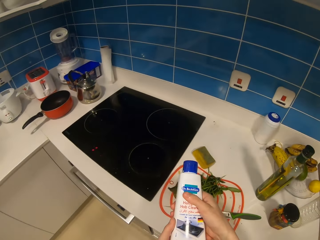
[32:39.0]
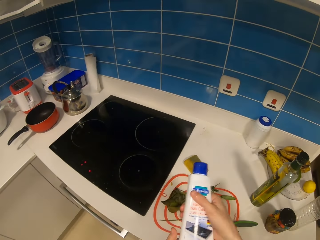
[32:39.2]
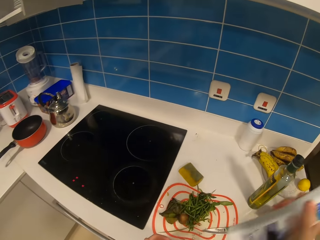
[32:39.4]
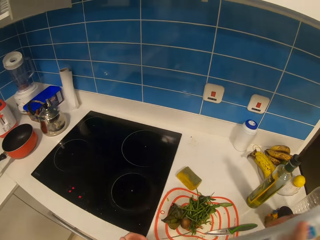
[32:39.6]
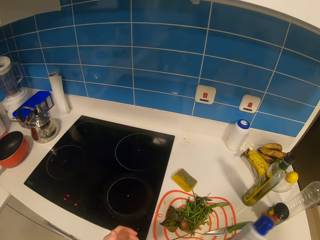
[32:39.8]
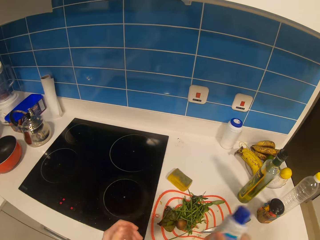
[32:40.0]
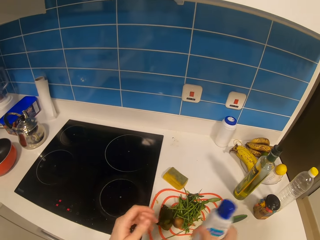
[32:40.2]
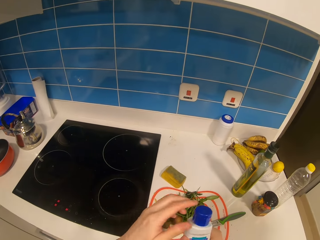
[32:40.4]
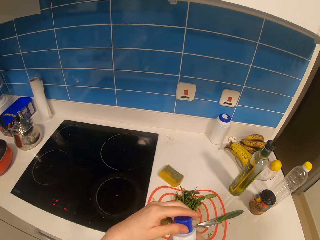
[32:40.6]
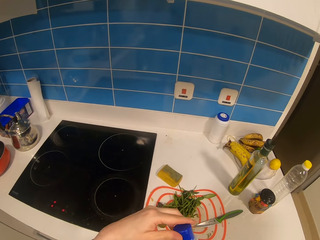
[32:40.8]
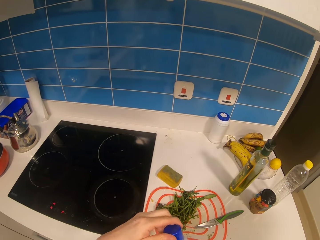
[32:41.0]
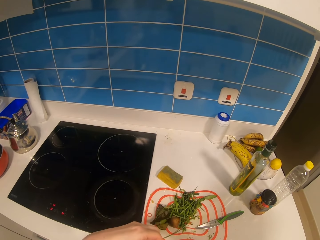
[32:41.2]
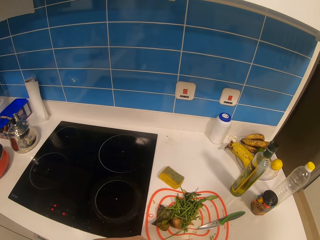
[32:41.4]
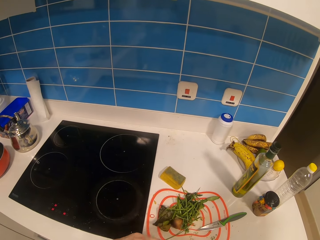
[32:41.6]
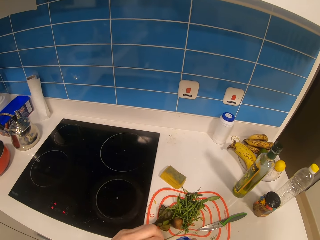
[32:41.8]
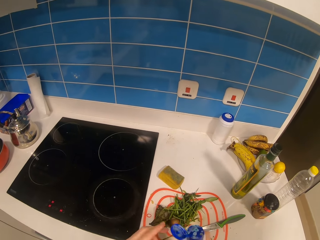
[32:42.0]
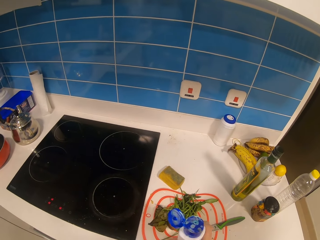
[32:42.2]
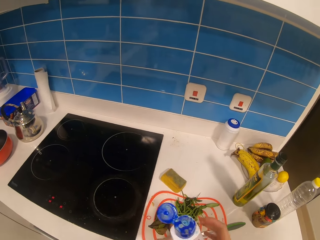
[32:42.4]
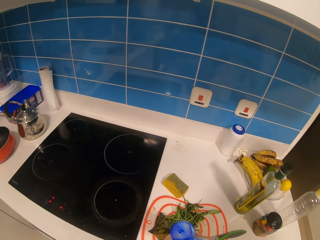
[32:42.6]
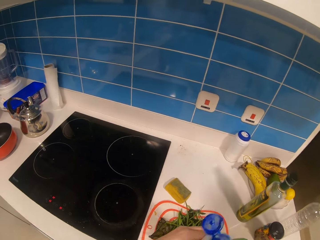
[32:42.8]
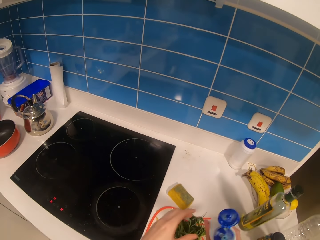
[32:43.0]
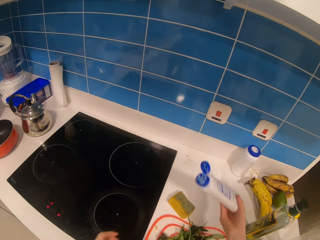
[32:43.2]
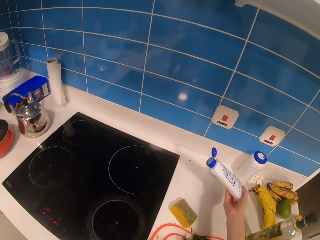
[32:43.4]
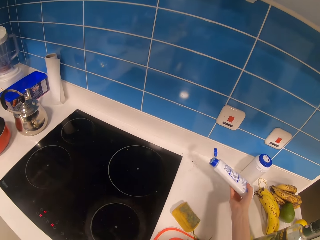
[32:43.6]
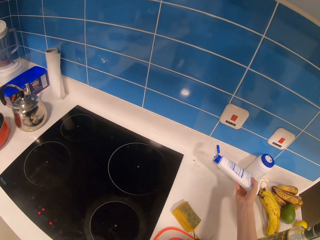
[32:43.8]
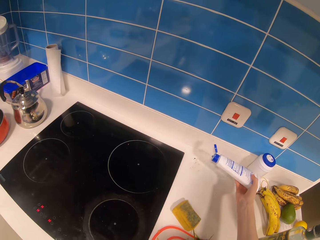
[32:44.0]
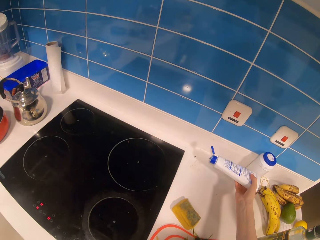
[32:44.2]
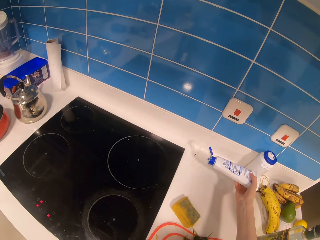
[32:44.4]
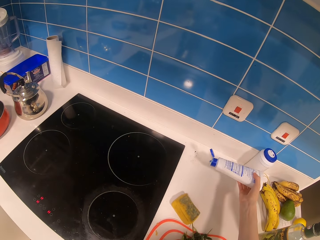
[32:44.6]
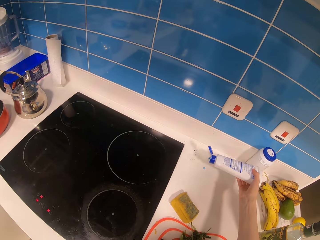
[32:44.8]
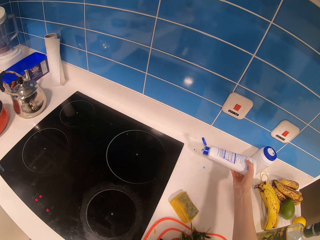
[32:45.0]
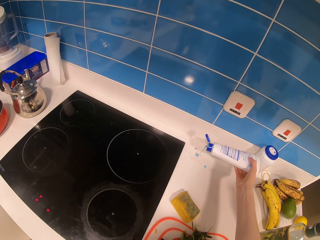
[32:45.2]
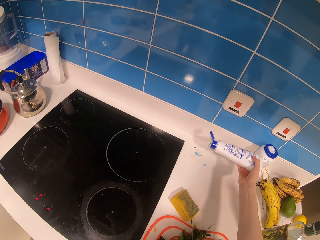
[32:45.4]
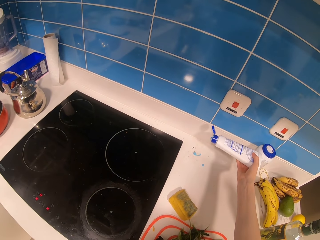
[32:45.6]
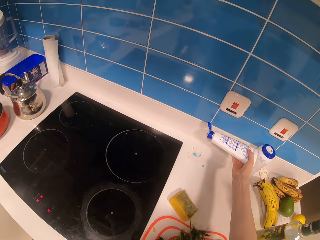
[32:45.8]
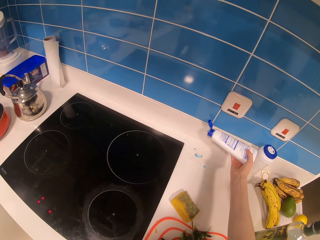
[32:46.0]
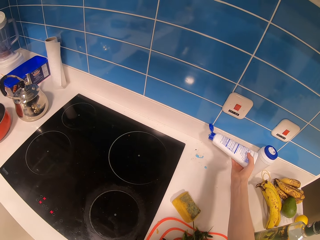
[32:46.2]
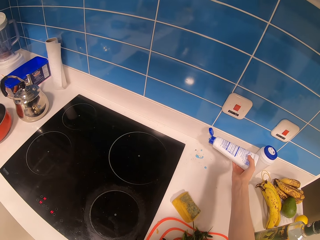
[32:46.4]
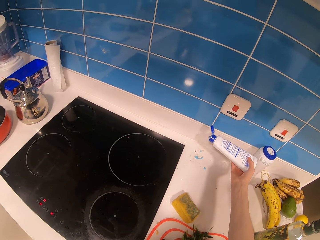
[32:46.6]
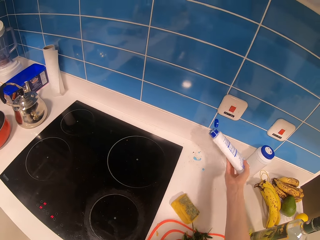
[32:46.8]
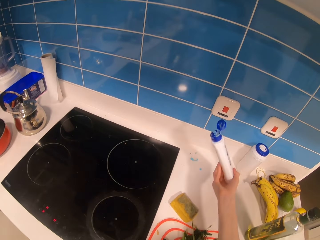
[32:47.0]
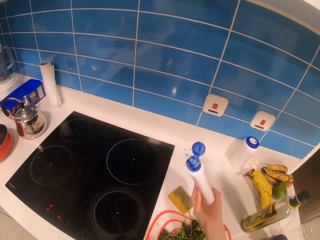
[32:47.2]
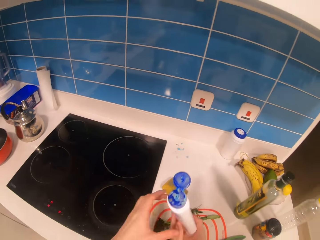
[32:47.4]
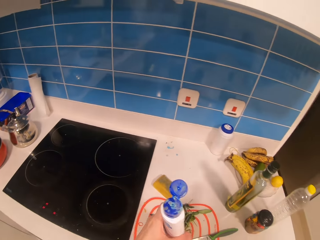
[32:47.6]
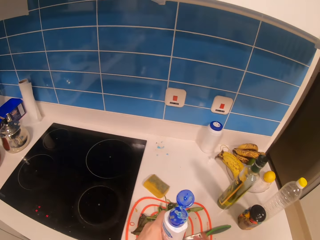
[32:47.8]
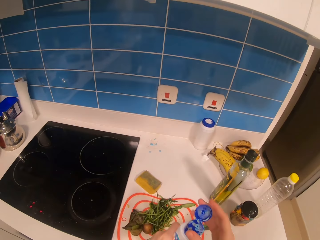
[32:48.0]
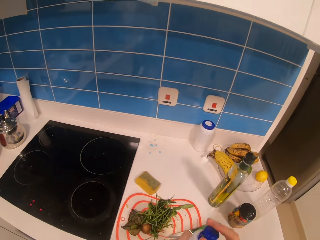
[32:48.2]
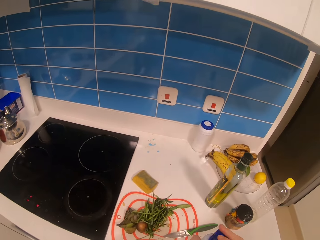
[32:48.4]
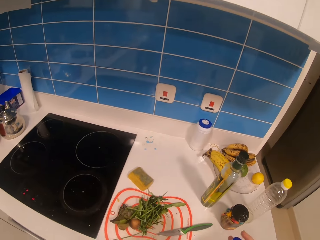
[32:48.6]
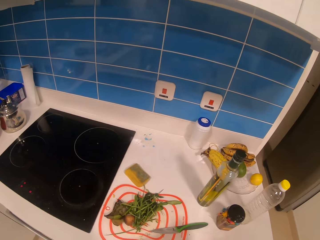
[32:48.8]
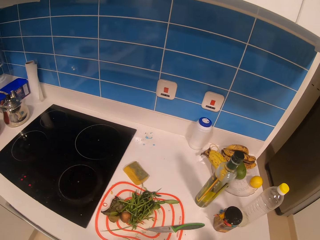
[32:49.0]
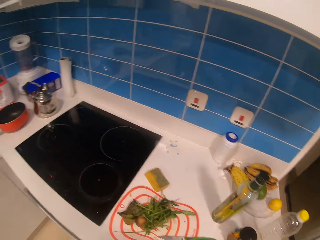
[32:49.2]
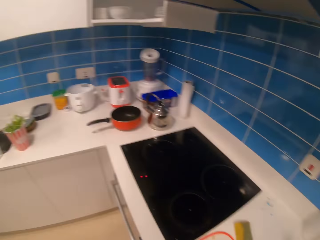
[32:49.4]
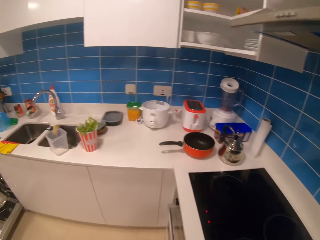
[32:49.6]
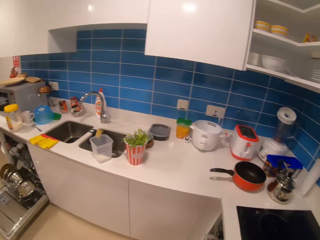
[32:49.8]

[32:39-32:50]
The camera wearer shakes the bottle. They open the bottle lid. They pour the detergent on the counter top or cooker. They close the bottle lid.

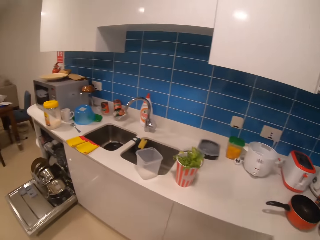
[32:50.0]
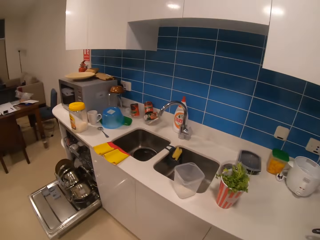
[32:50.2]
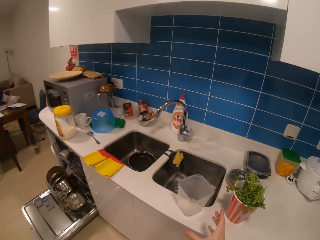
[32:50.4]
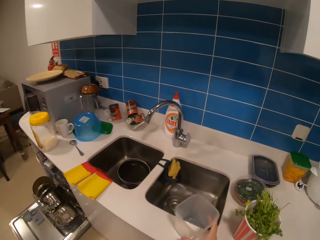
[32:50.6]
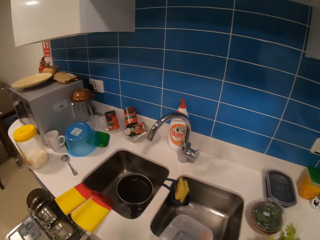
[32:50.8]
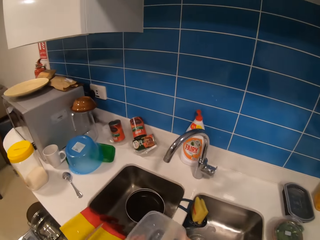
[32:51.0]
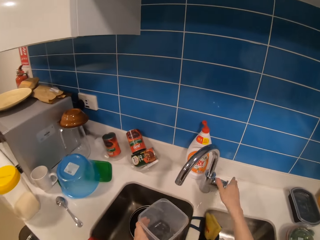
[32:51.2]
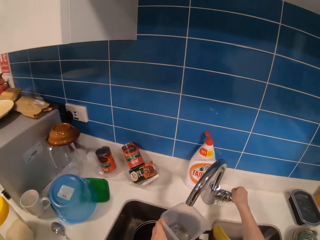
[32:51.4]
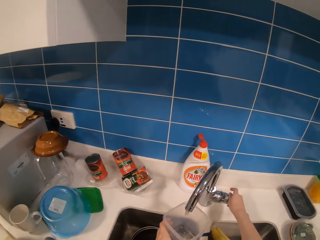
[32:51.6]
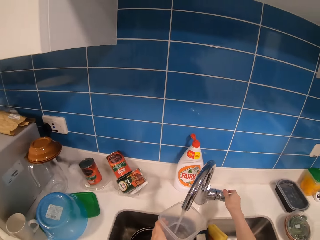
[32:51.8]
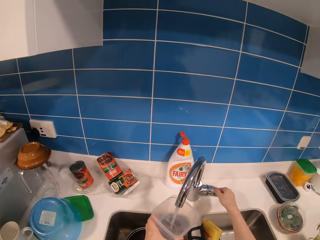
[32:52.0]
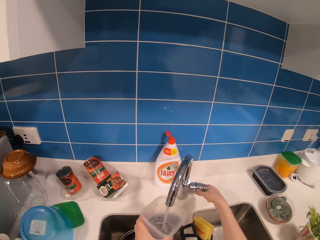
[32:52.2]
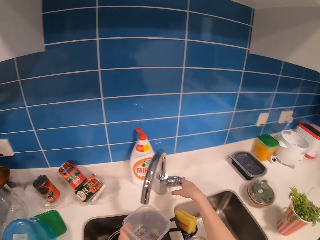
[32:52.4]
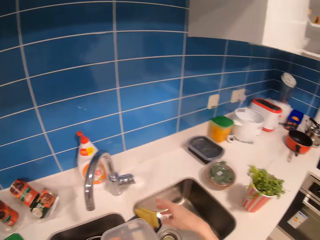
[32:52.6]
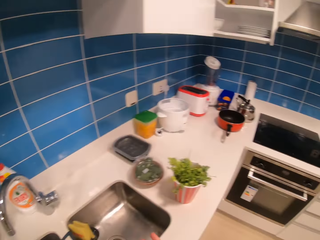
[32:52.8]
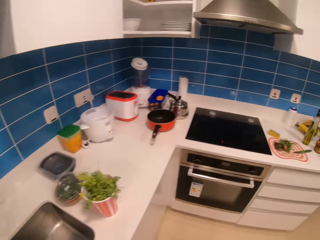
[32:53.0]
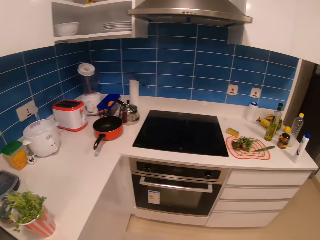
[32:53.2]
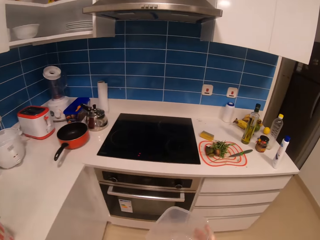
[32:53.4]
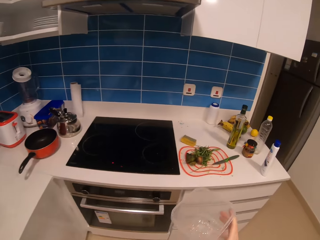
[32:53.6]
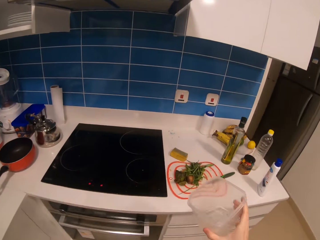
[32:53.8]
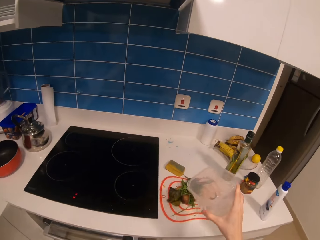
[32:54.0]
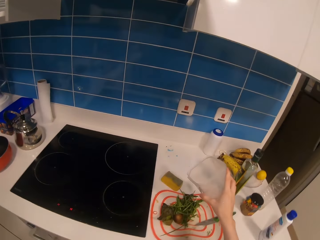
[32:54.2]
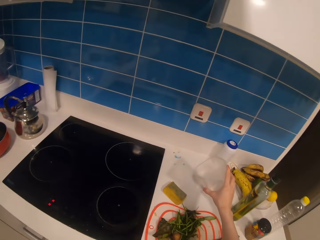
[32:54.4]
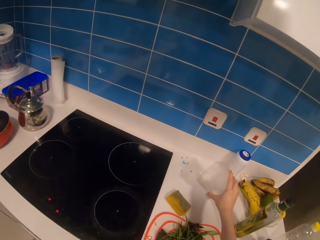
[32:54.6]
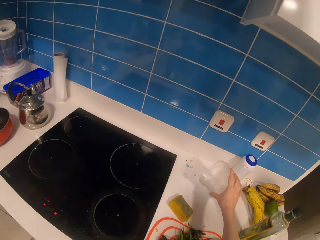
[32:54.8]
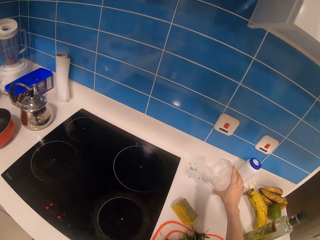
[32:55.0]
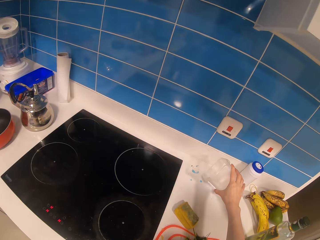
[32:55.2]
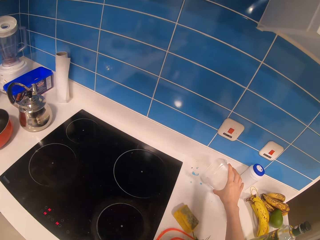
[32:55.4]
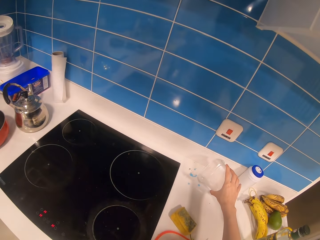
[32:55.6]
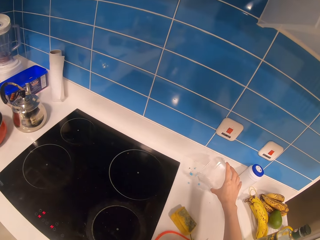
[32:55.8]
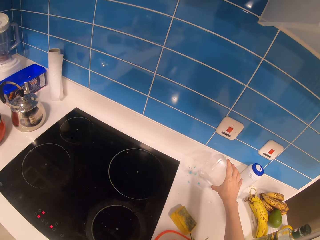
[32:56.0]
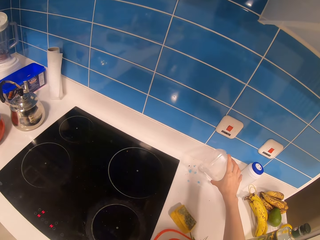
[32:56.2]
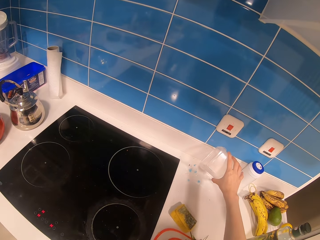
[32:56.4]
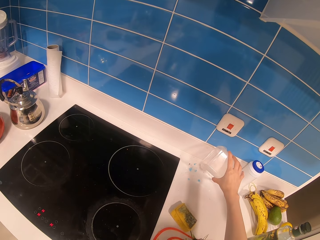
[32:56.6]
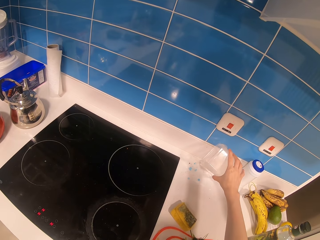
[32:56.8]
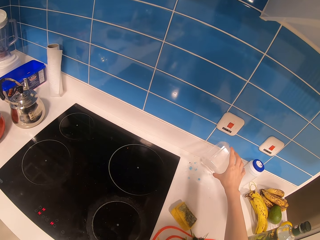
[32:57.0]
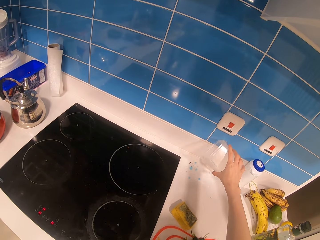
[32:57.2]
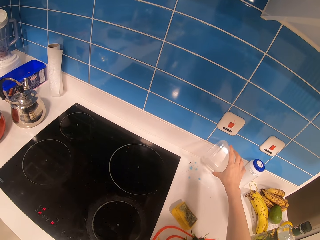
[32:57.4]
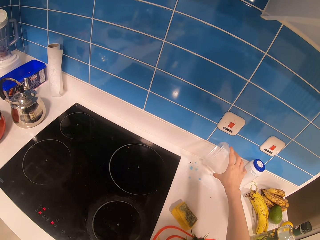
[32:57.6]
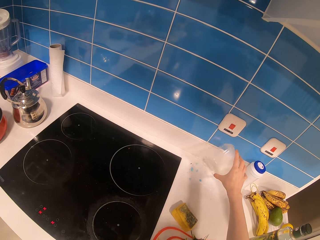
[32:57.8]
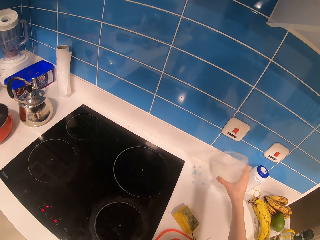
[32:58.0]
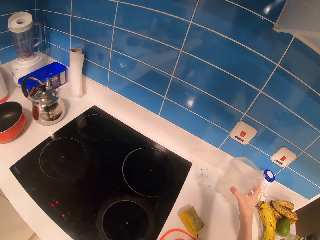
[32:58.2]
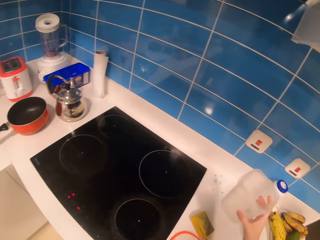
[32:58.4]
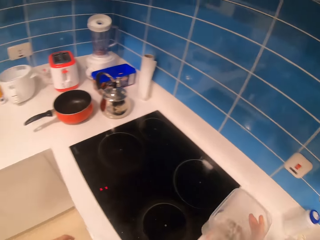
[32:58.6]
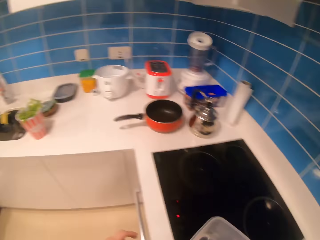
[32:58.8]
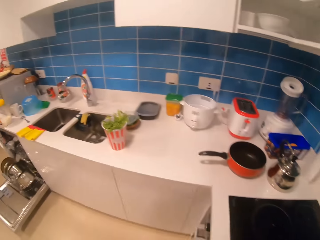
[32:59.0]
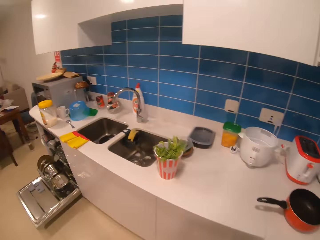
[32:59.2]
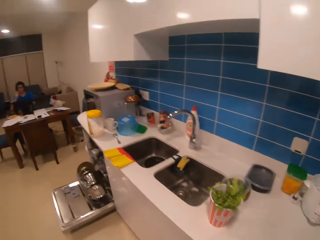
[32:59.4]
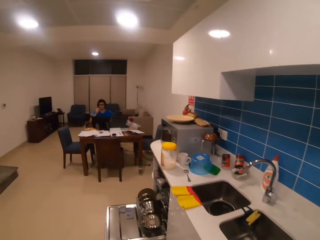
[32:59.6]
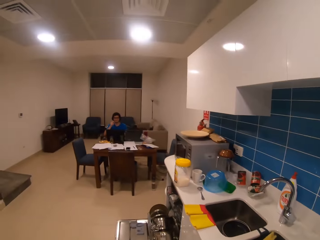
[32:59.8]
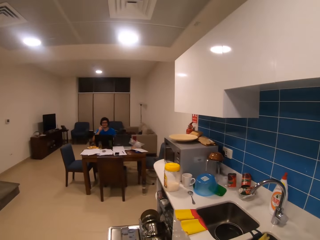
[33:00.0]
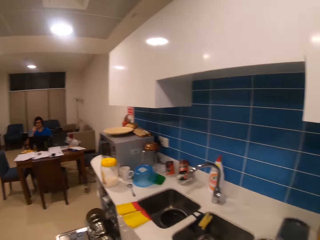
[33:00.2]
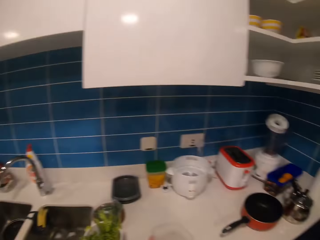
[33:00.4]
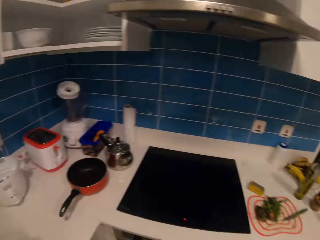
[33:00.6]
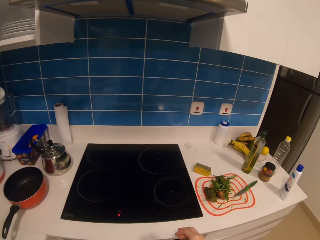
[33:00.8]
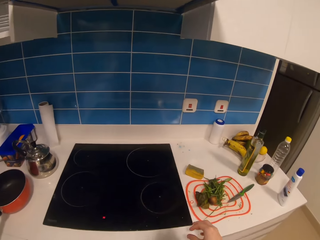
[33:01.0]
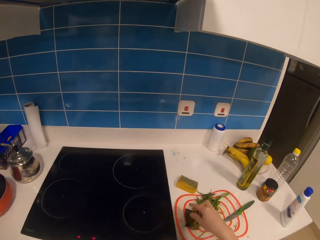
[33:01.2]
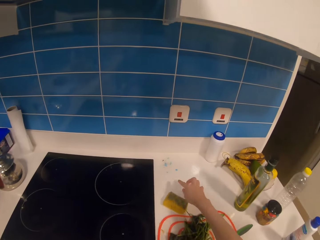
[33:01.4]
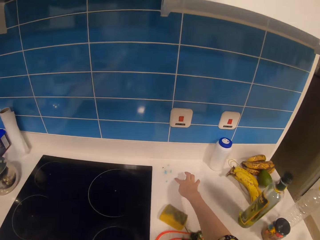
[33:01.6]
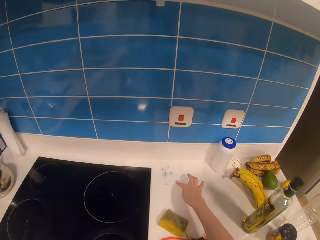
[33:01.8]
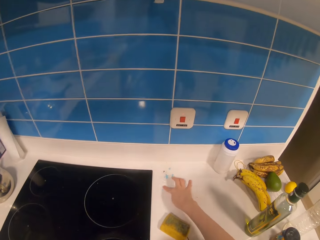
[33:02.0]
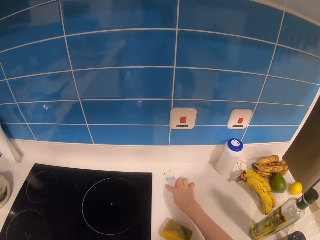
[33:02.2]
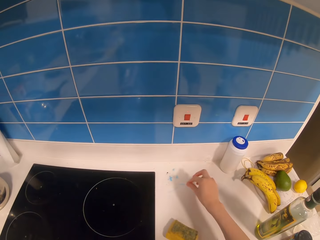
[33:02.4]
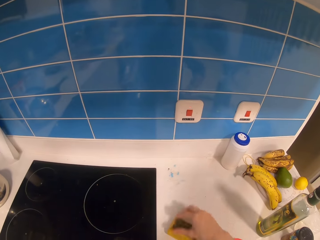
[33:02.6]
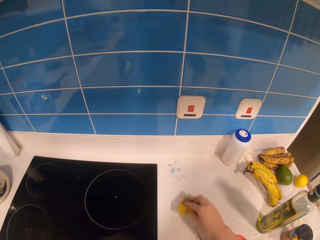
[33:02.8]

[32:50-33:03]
The camera wearer walks in the room. They pick a container. They open the tap. They fetch water with the container. They close the tap. They walk in the room. They pour the water on the counter top. They walk in the room. They wipe the counter top. They touch the cooker.
